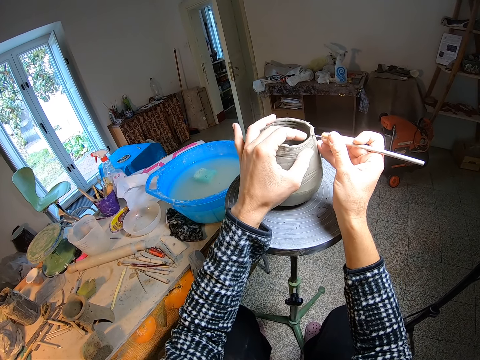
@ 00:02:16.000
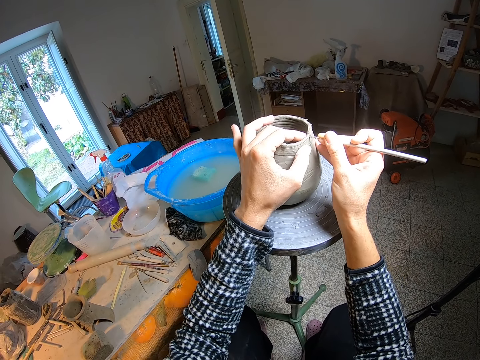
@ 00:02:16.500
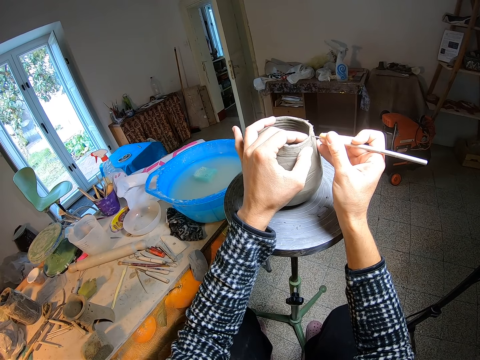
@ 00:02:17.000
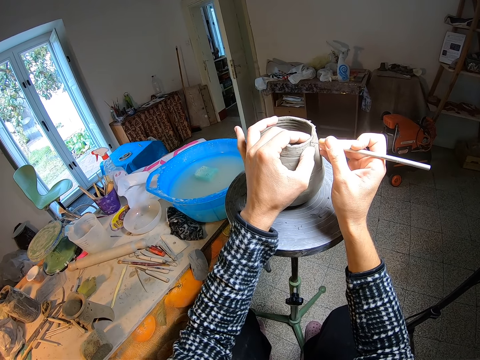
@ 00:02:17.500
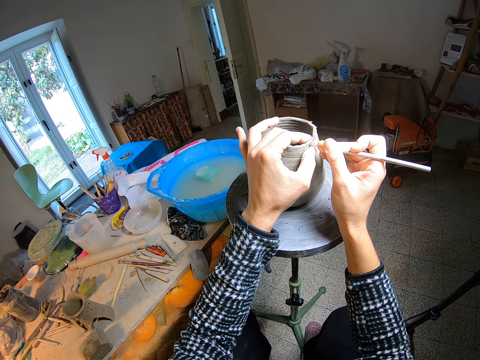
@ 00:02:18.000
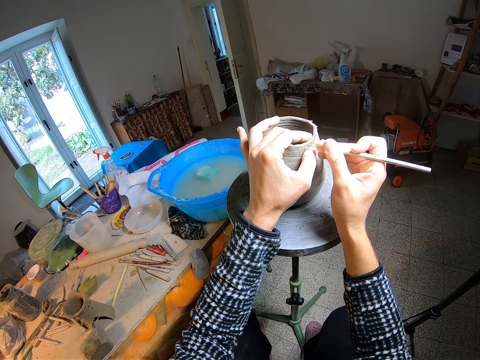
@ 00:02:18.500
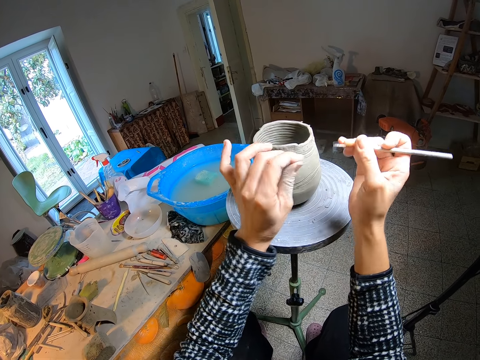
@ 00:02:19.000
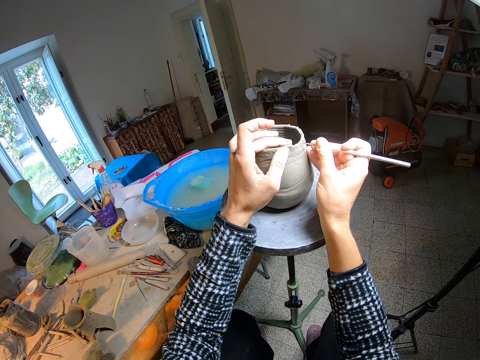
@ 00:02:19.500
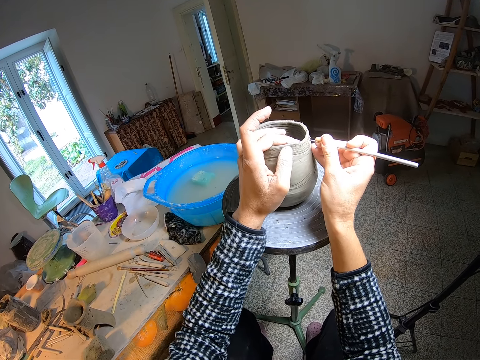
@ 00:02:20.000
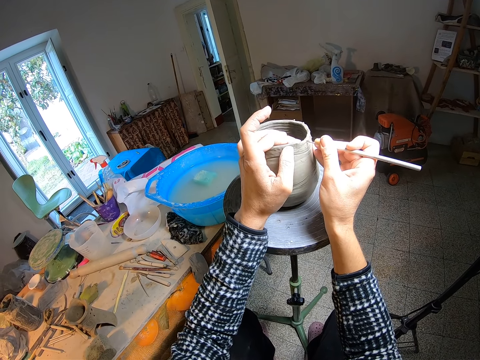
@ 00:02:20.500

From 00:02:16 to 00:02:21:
The camera wearer wipes the tip of the detail needle or fettling knife with her left hand. She holds the clay pot on the pottery wheel with her left hand. She designs the clay pot with the detail needle in her right hand. She curves the clay pot with the fettling knife.

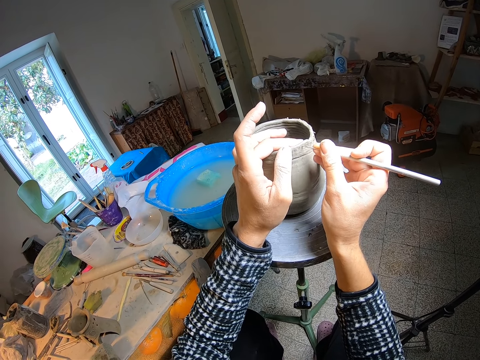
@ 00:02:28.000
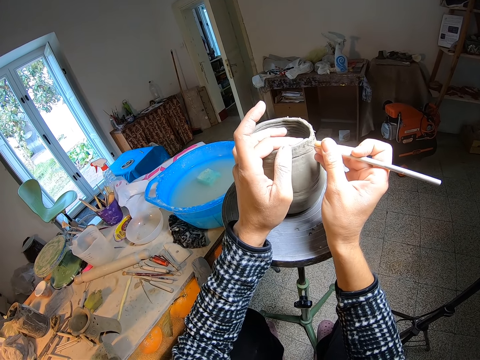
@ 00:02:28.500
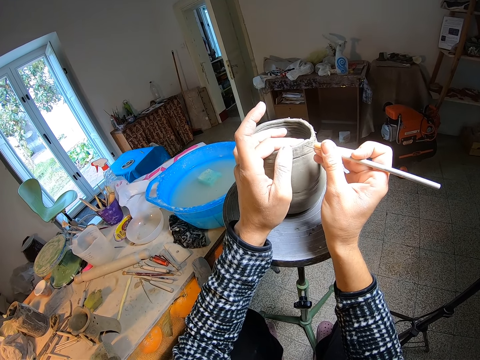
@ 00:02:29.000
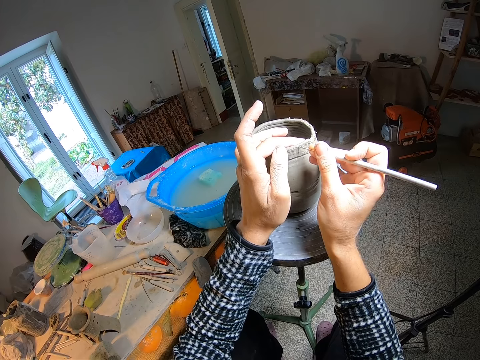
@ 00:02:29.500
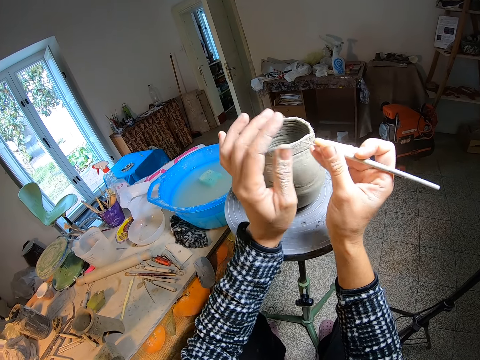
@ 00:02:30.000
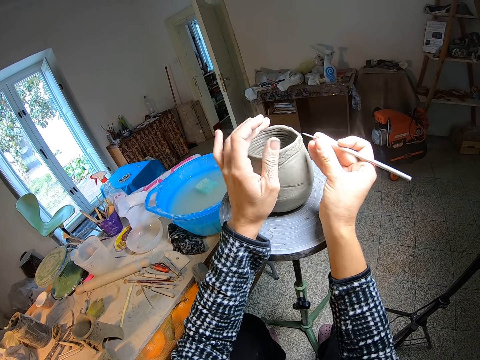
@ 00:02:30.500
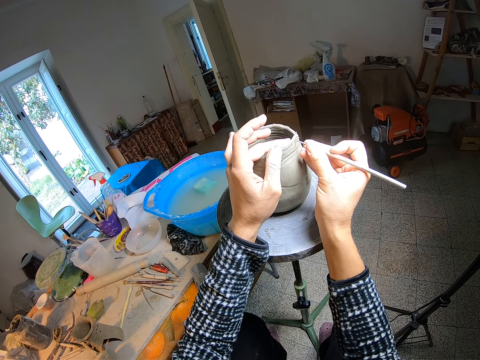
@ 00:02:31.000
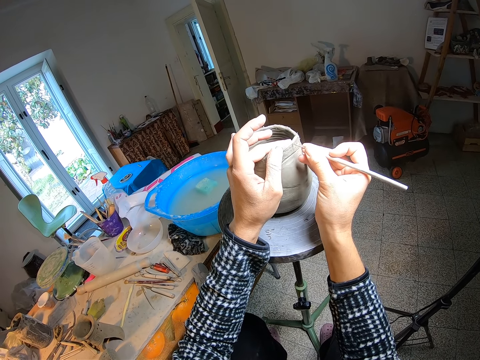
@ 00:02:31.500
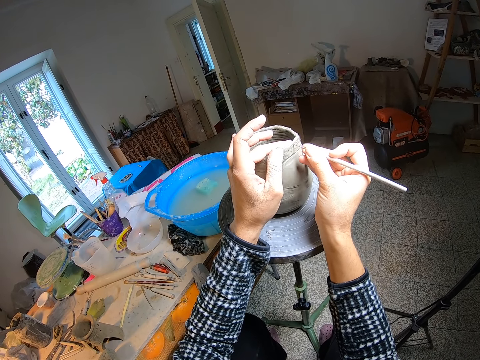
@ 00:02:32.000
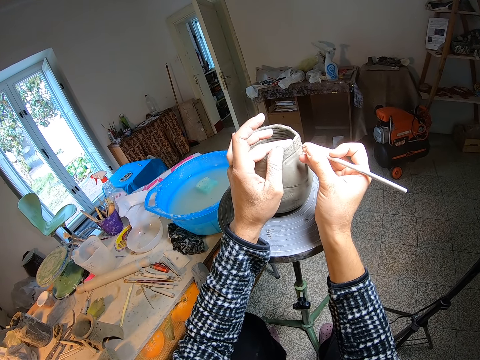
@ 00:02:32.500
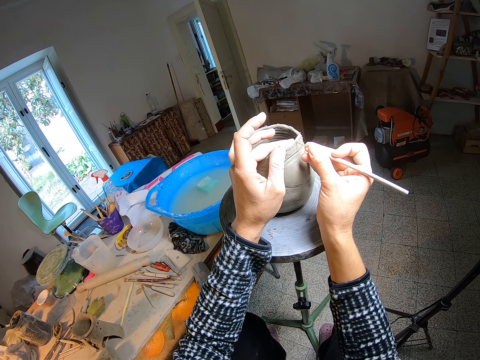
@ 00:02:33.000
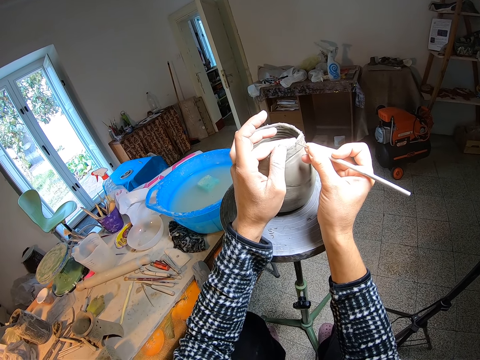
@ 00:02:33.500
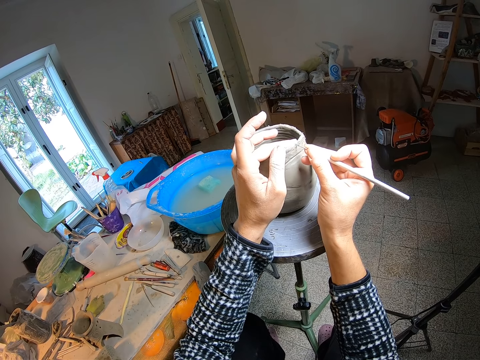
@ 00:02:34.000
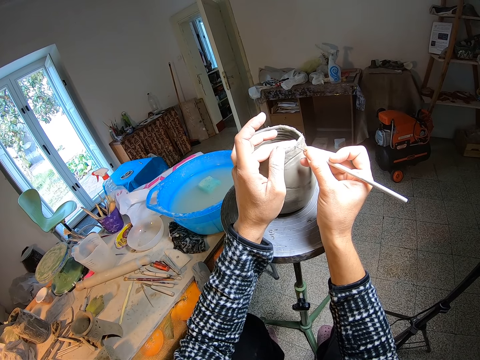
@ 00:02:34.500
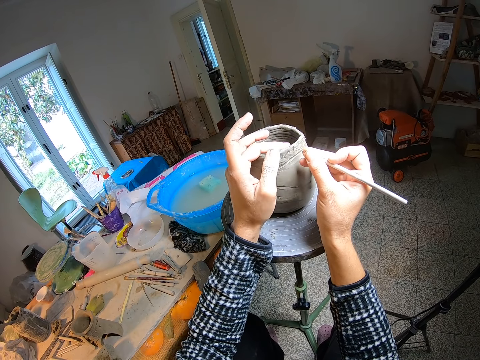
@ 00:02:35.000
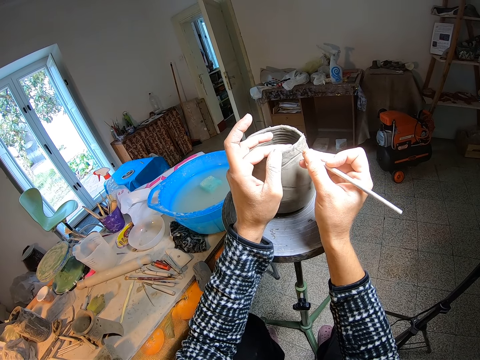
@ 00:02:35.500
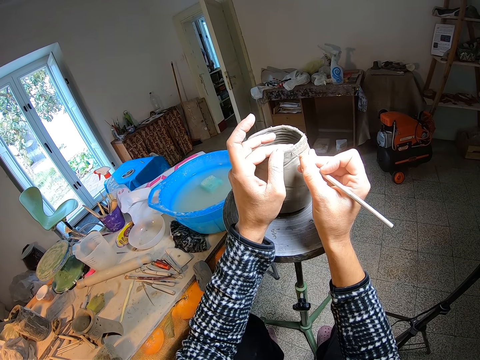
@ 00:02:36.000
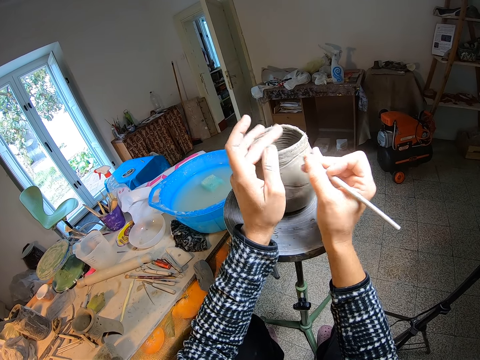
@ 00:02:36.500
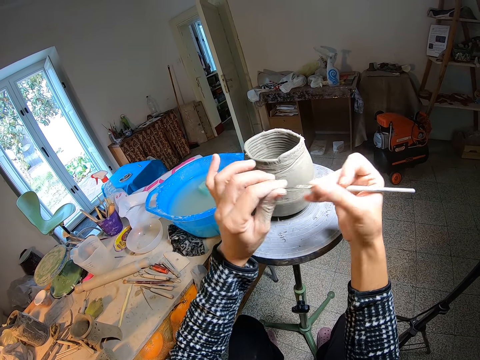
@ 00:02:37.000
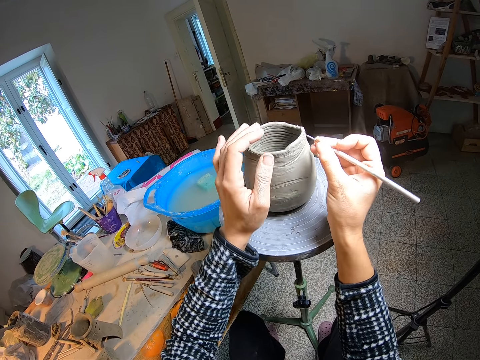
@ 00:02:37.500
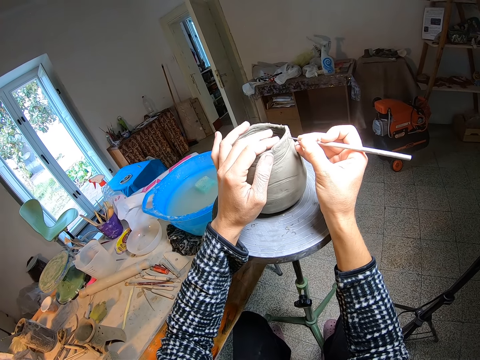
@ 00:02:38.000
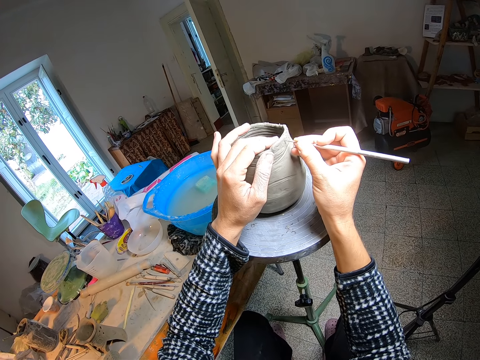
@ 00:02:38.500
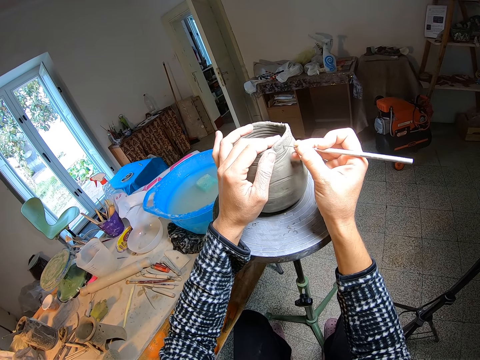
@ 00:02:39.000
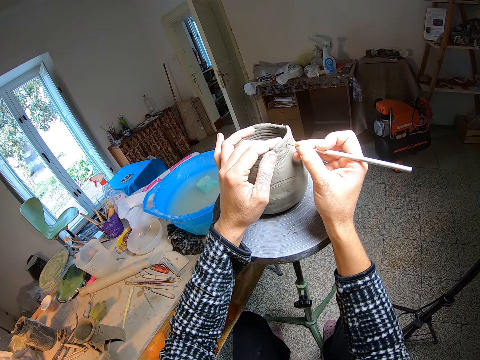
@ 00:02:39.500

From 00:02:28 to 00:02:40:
The camera wearer wipes the tip of the detail needle or fettling knife with her left hand. She holds the clay pot on the pottery wheel with her left hand. She designs the clay pot with the detail needle in her right hand. She curves the clay pot with the fettling knife. She wipes the tip of the detail needle with her left hand. She turns the pottery wheel with both hands. She holds the clay pot on the pottery wheel with her left hand. She curves the clay pot with the fettling knife. She designs the clay pot with the detail needle in her right hand.

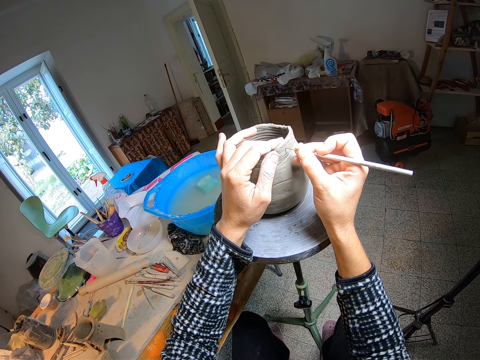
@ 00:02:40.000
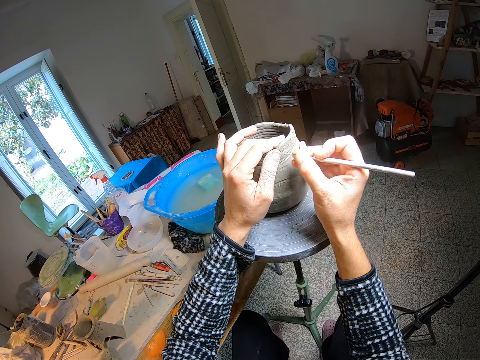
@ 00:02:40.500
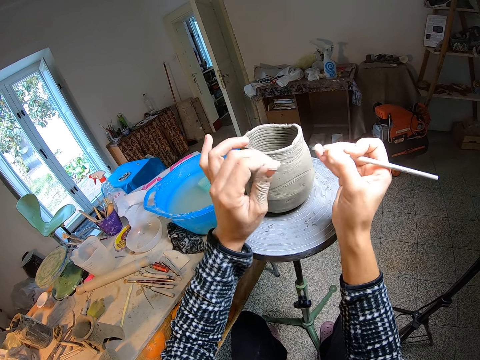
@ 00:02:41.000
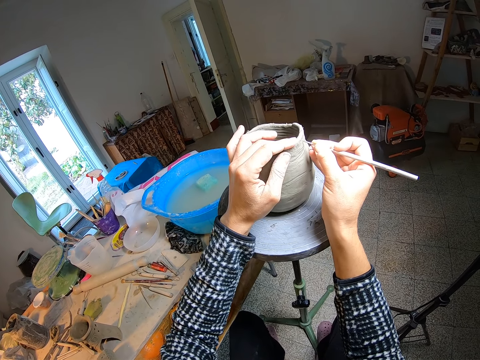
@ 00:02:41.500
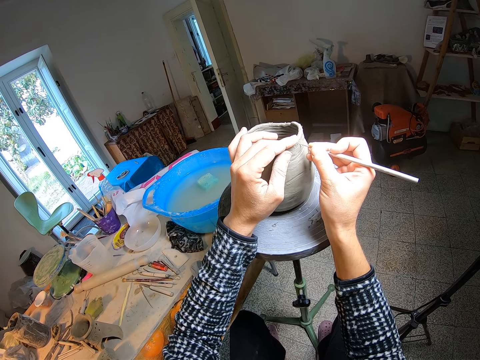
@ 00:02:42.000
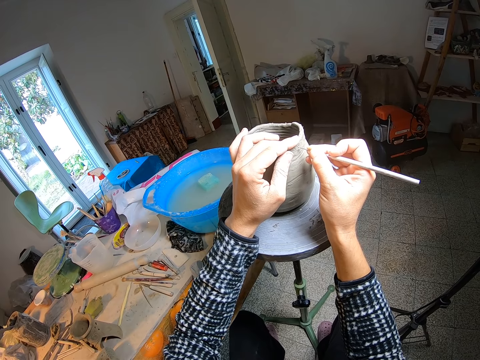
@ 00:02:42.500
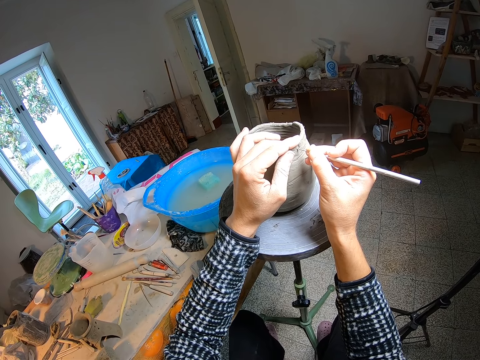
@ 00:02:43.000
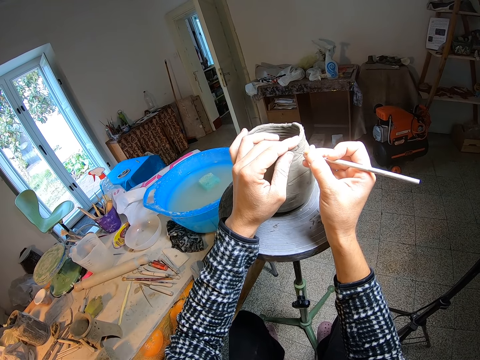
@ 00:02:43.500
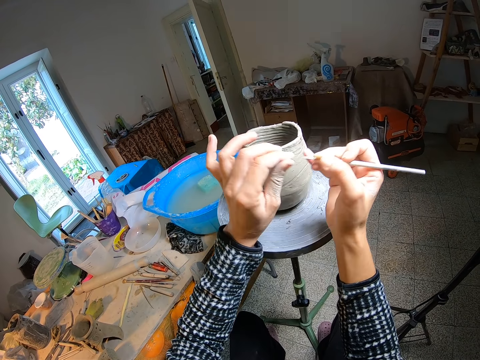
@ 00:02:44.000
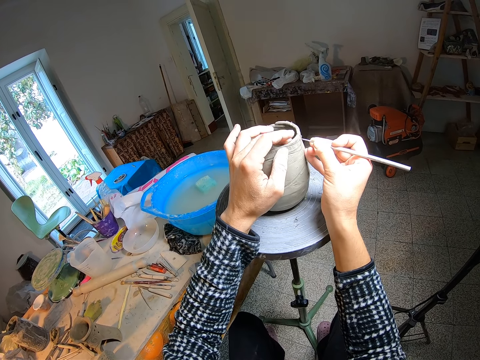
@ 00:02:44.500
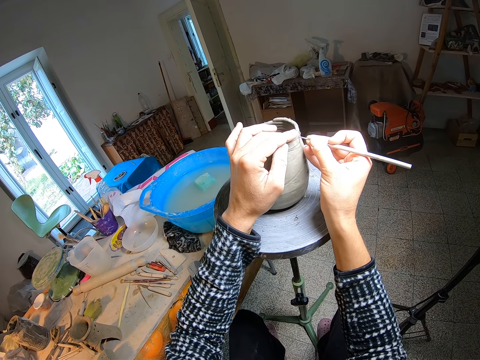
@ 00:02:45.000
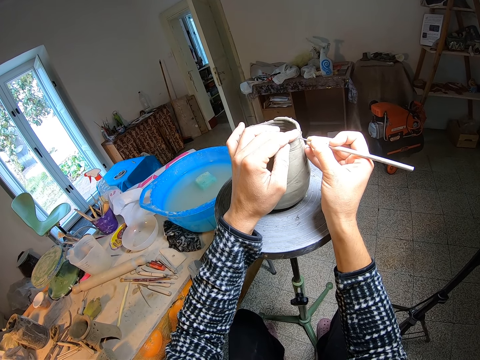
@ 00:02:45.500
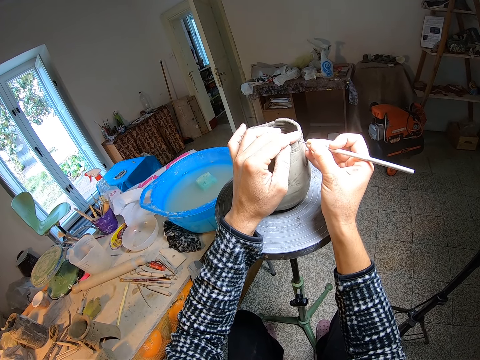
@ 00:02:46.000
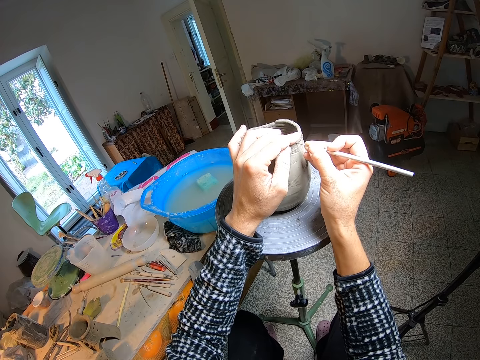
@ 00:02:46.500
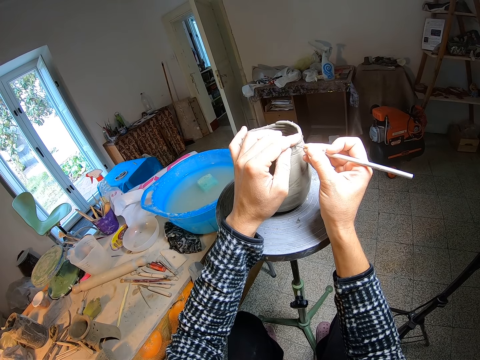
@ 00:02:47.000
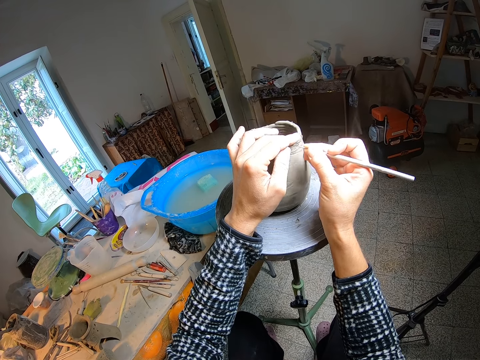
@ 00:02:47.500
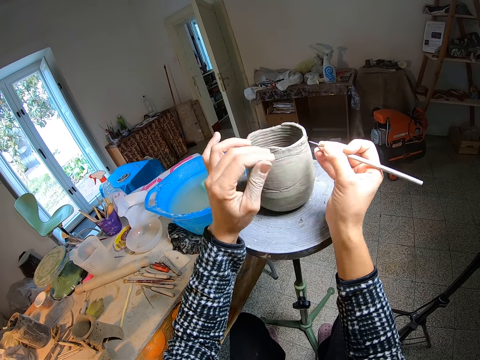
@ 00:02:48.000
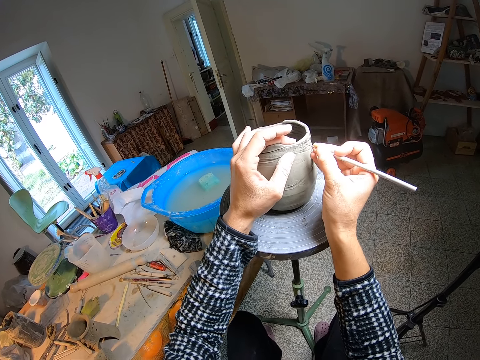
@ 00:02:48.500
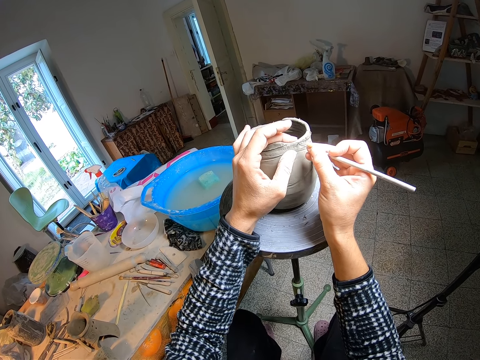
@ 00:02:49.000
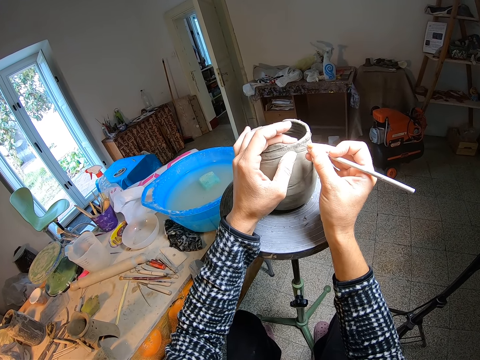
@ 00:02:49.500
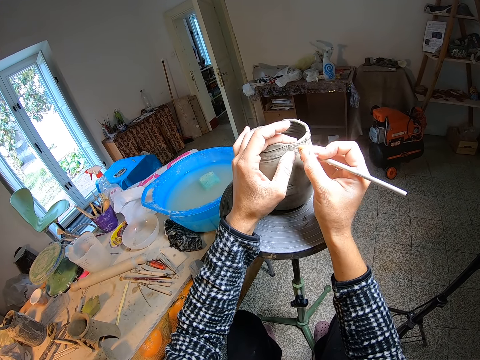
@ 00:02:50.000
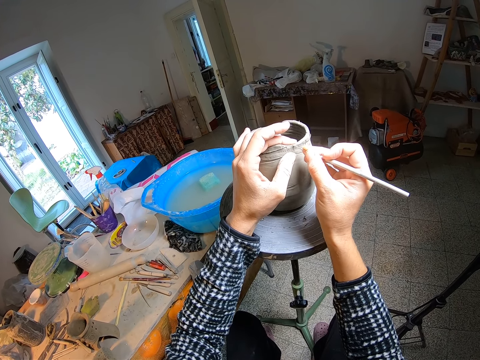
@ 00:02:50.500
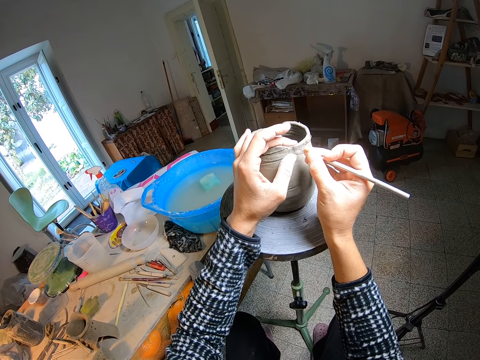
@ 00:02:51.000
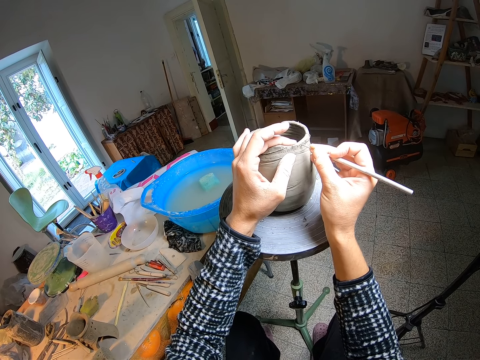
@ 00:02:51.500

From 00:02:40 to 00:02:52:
The camera wearer wipes the tip of the detail needle or fettling knife with her left hand. She holds the clay pot on the pottery wheel with her left hand. She designs the clay pot with the detail needle in her right hand. She curves the clay pot with the fettling knife. She wipes the tip of the detail needle with her left hand. She holds the clay pot on the pottery wheel with her left hand. She designs the clay pot with the detail needle in her right hand. She curves the clay pot with the fettling knife. She wipes the tip of the detail needle with her left hand. She holds the clay pot on the pottery wheel with her left hand. She designs the clay pot with the detail needle in her right hand. She curves the clay pot with the fettling knife.
